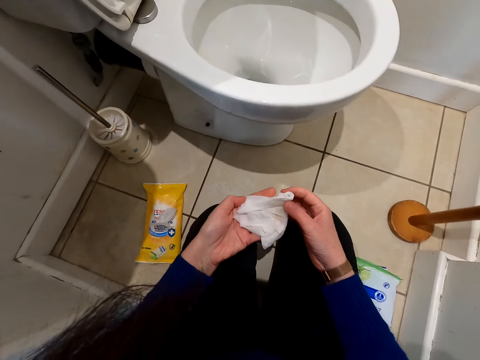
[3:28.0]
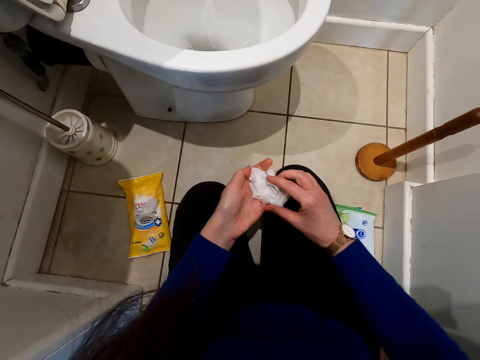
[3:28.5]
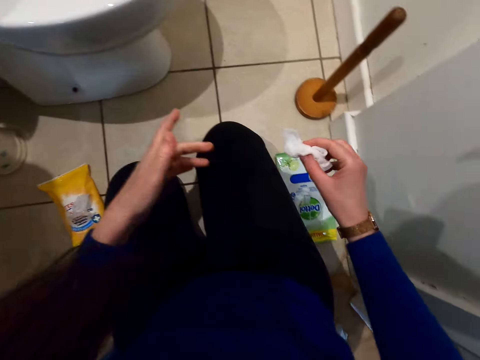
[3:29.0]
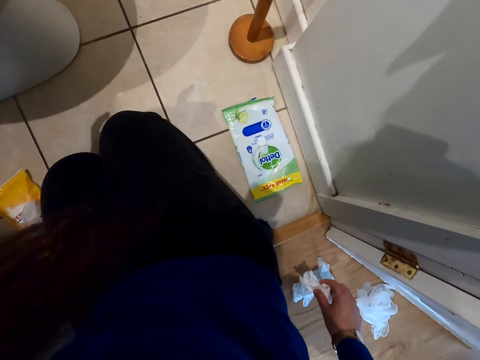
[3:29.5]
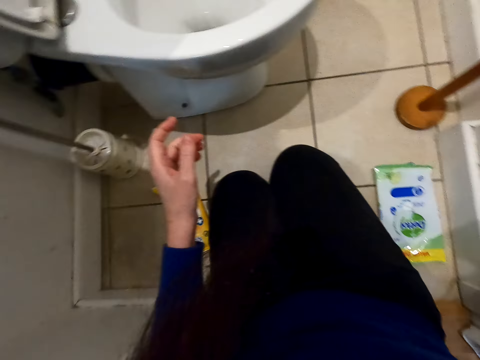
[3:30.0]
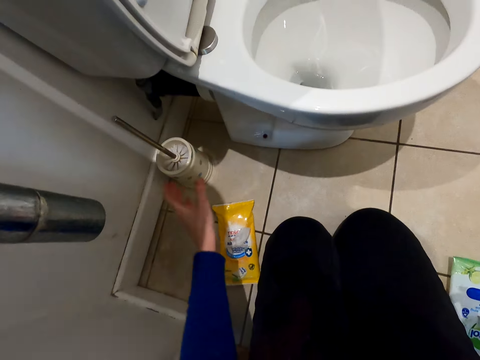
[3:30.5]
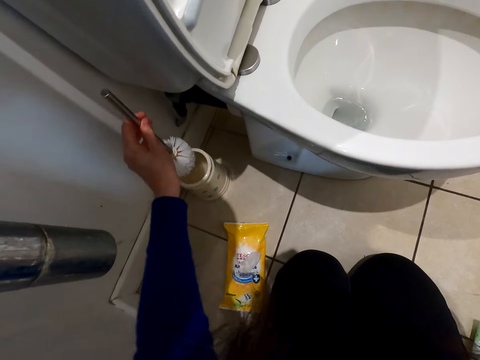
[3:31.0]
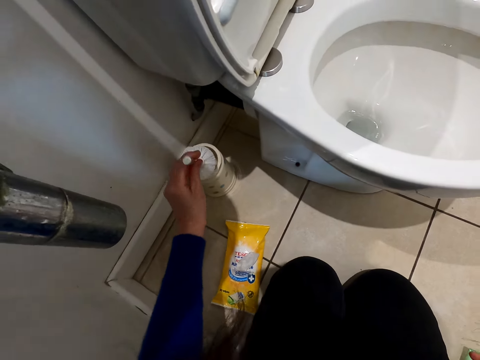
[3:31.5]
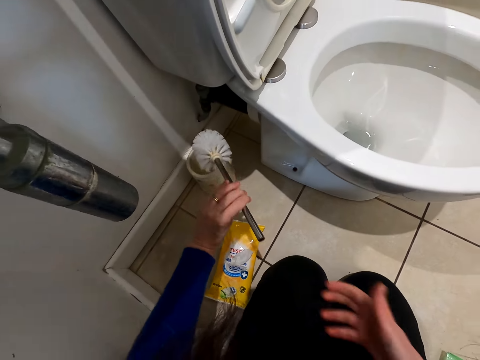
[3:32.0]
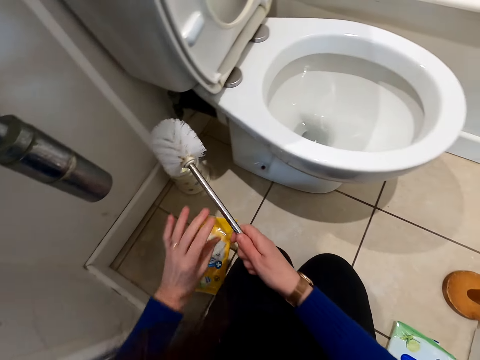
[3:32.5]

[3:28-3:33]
The camera wearer takes the wipe with the other hand. They put the used wet wipe on the table. They pick the toilet brush from the floor.

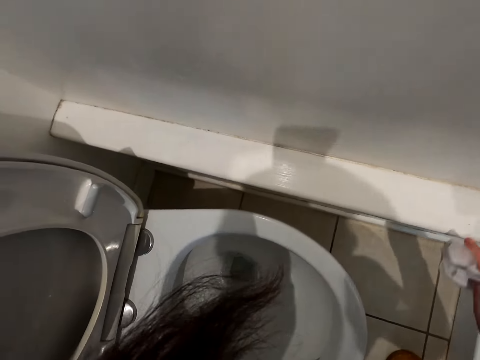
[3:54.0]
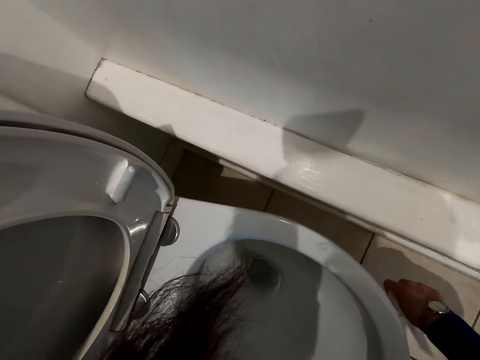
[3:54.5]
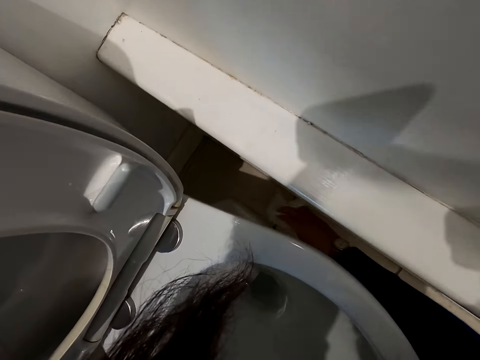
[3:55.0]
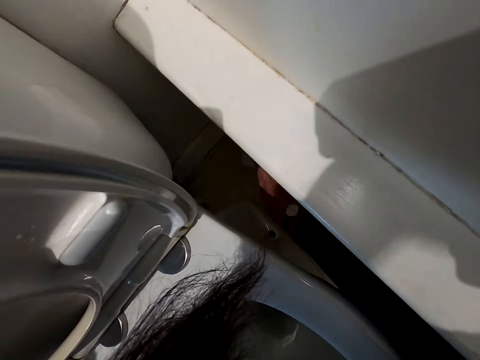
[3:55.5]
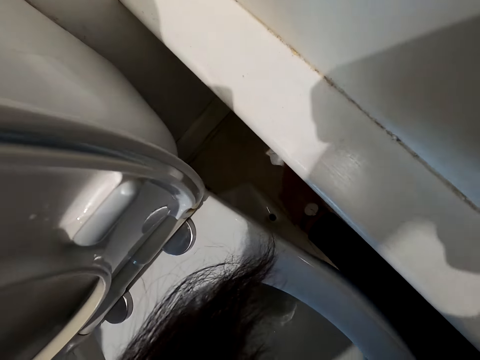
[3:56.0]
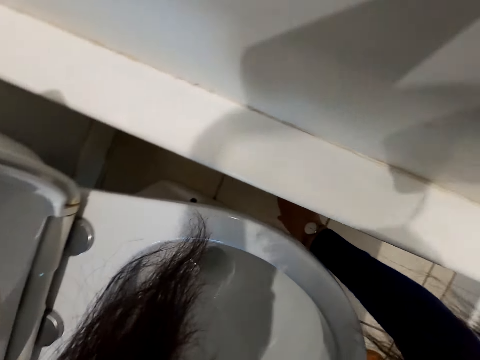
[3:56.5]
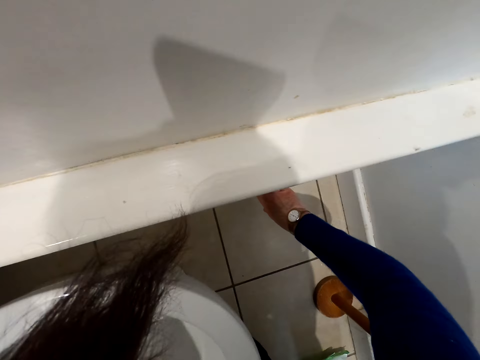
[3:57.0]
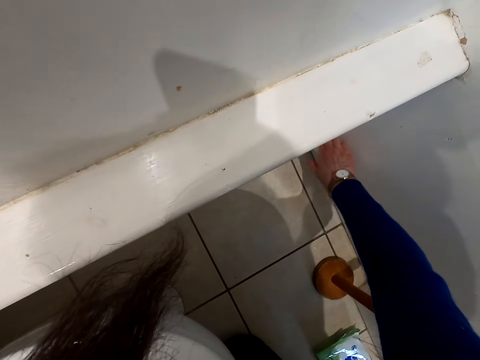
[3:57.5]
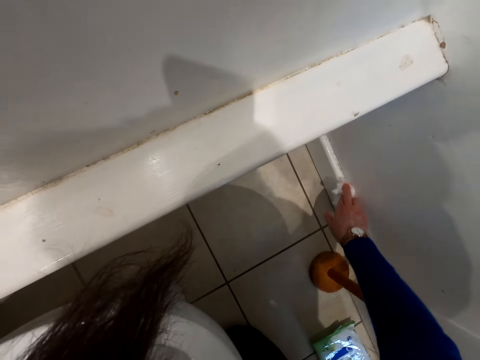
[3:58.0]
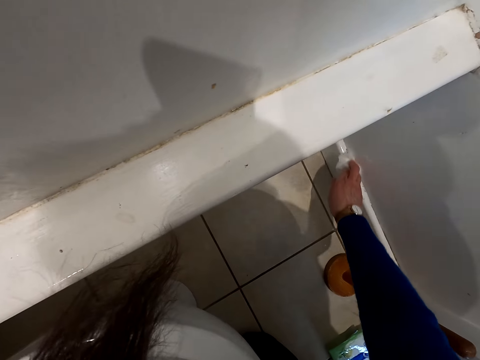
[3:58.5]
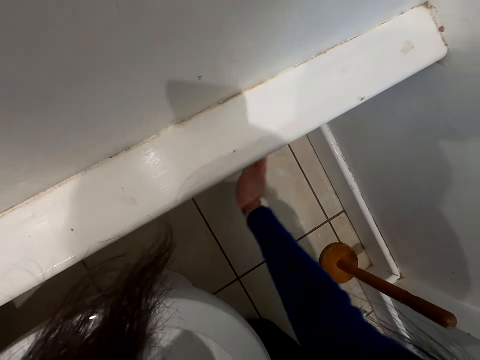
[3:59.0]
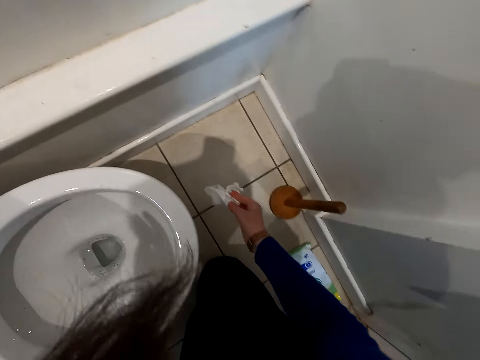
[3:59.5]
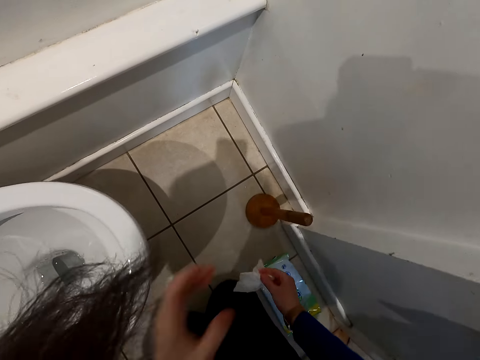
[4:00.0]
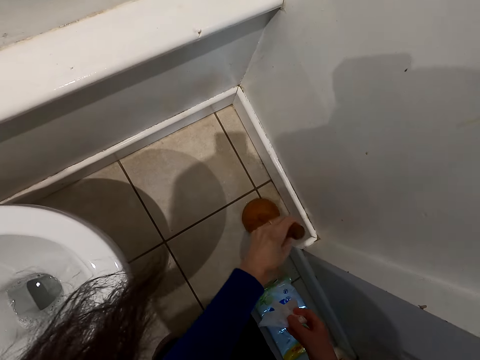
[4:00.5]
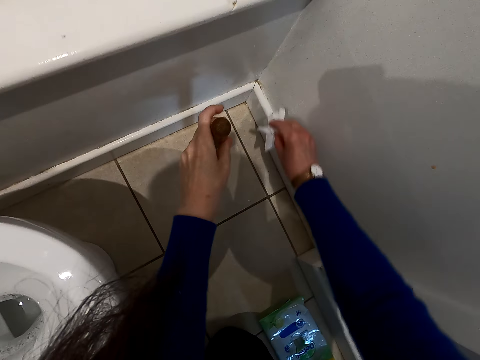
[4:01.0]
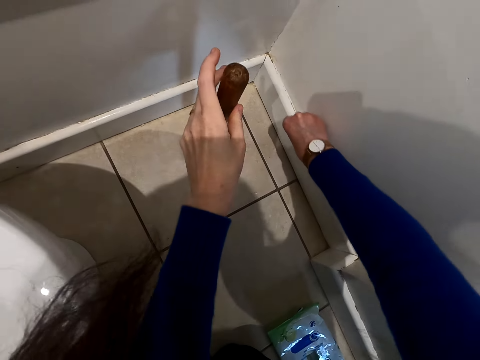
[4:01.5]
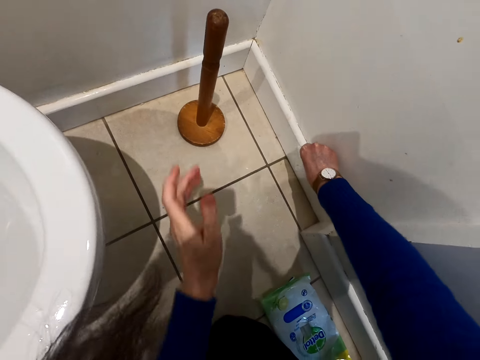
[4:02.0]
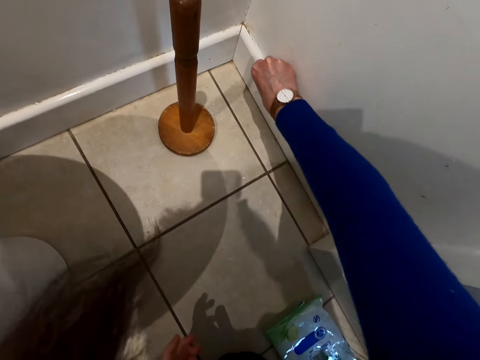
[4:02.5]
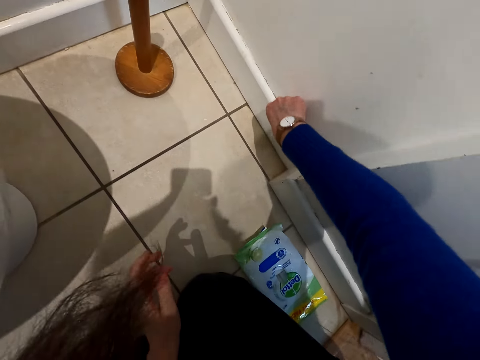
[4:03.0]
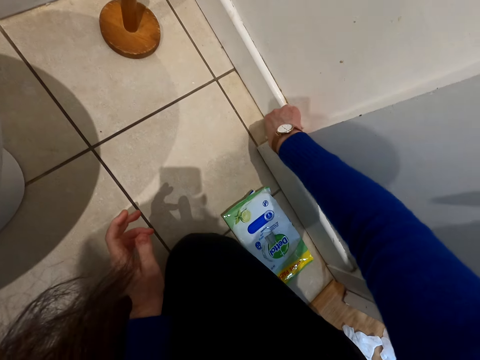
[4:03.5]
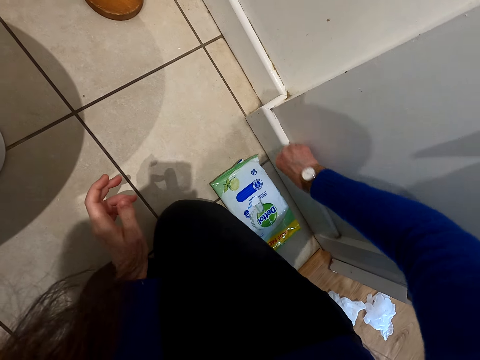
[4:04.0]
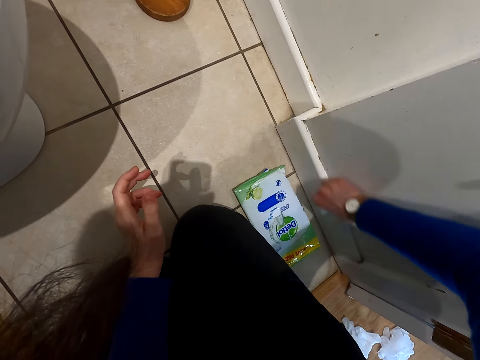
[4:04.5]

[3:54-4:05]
The camera wearer wipes the surface. They reposition the toilet plunger. They wipe the surface.

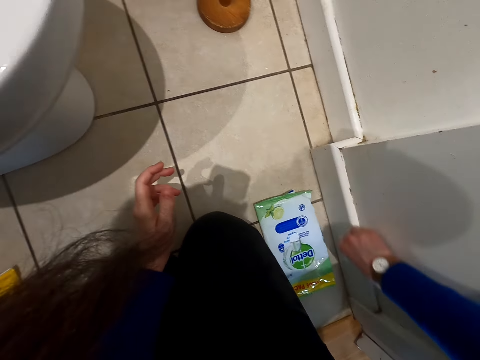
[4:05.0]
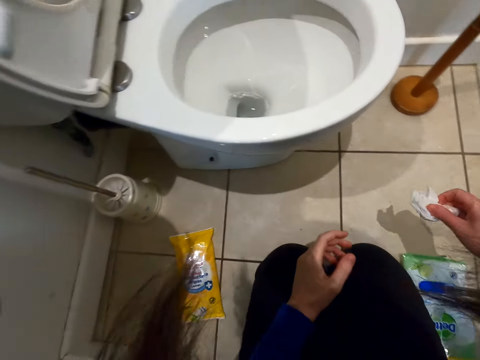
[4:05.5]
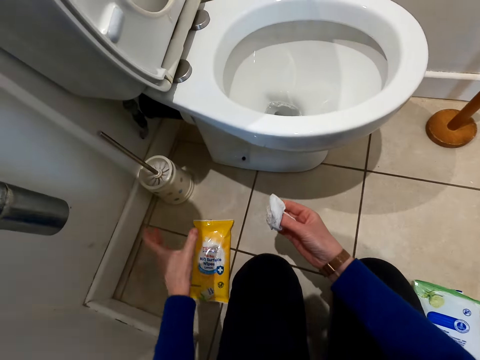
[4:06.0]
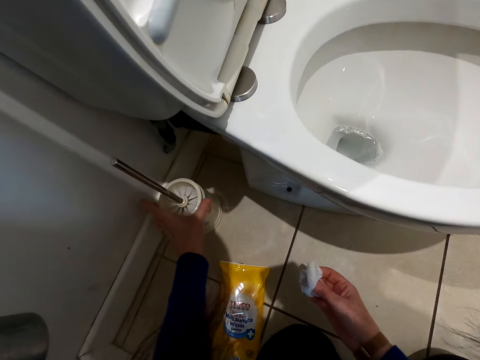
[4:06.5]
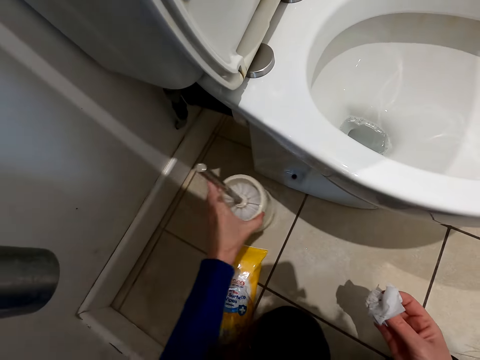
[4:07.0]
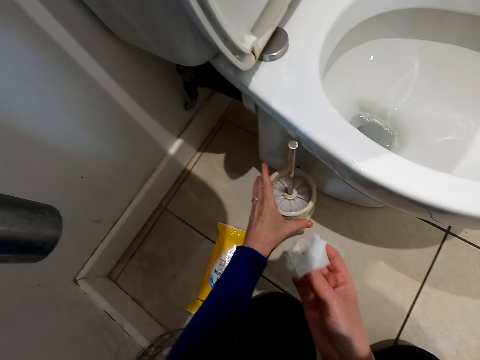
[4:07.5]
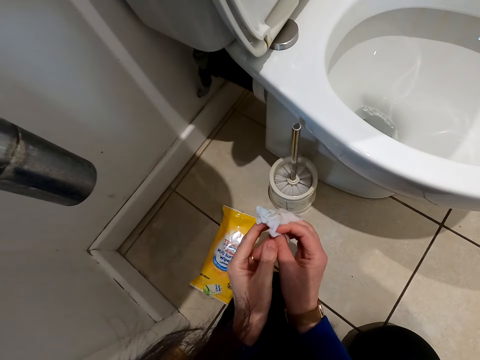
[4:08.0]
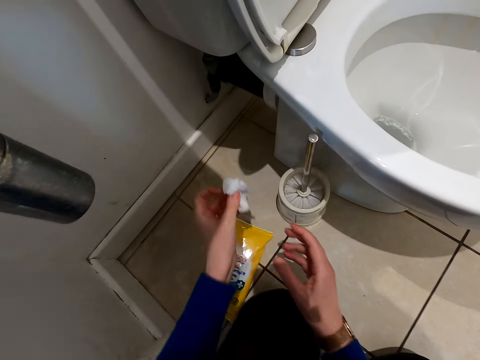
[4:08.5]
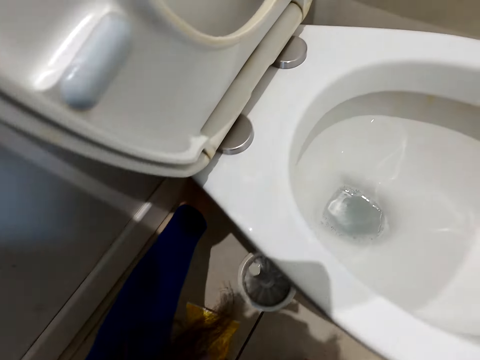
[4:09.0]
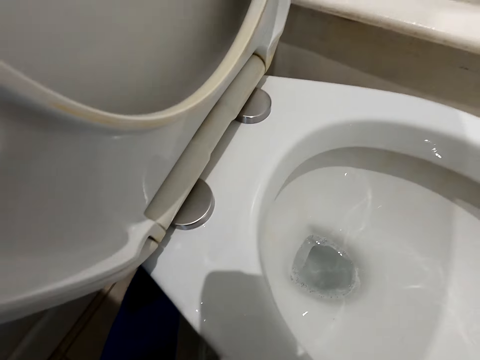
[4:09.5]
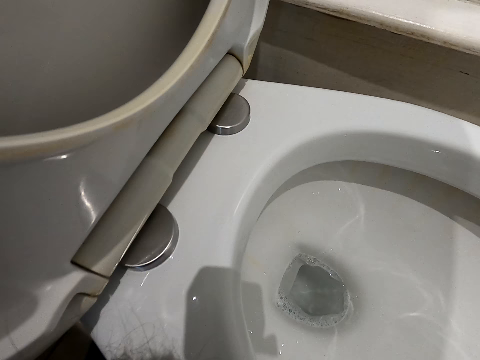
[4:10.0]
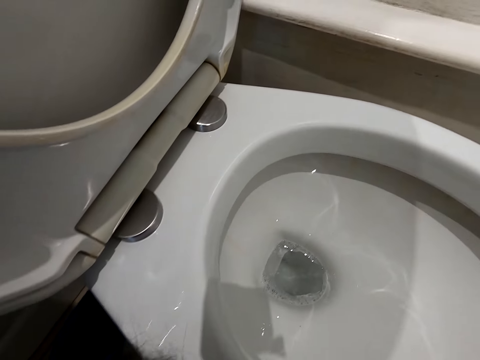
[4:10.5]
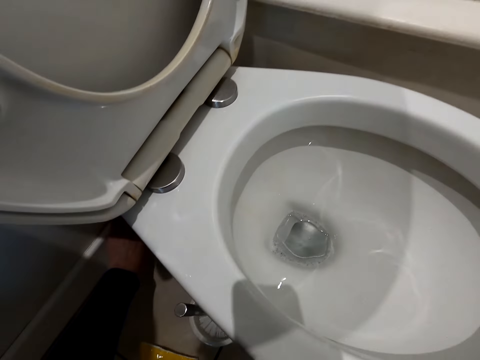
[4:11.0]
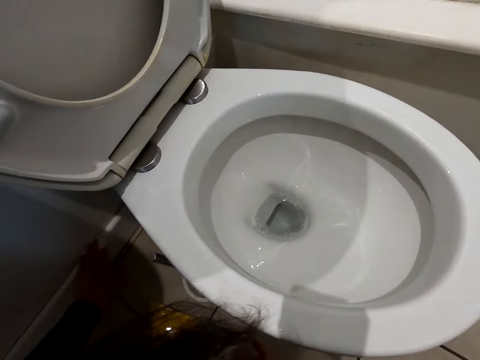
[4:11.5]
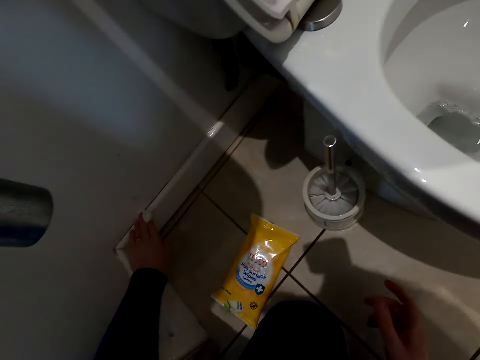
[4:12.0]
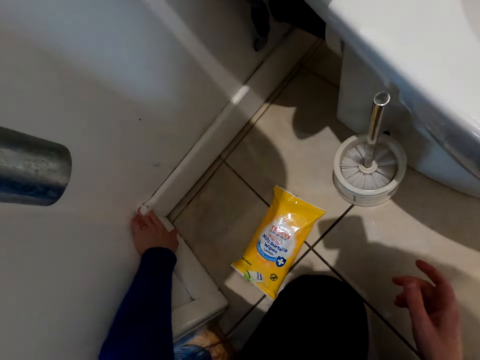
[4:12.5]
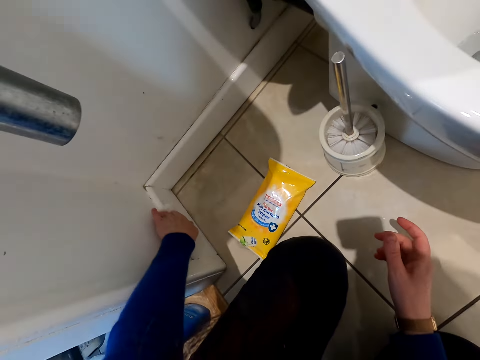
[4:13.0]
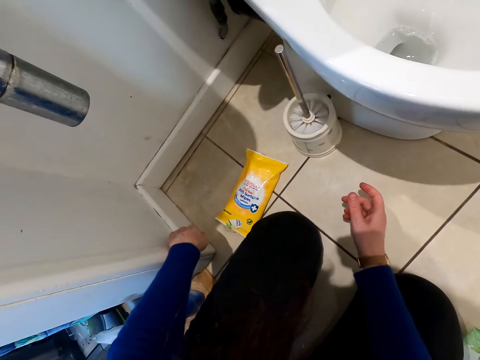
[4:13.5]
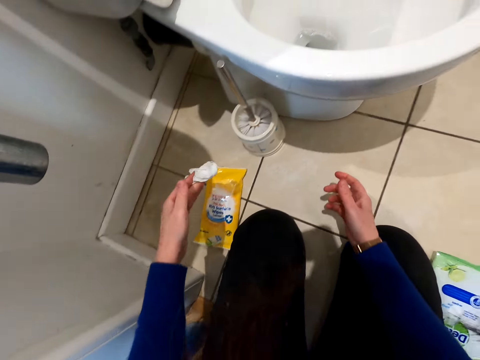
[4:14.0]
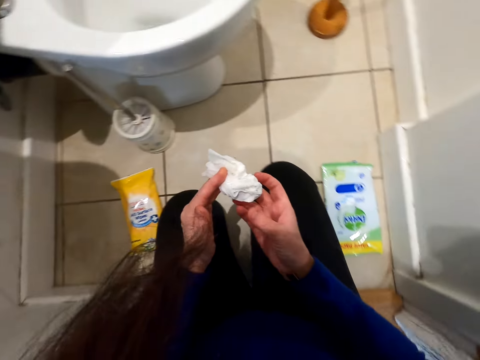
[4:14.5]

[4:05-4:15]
The camera wearer repositions the toilet brush. They hold a wipe with the other hand. They wipe the surface.
